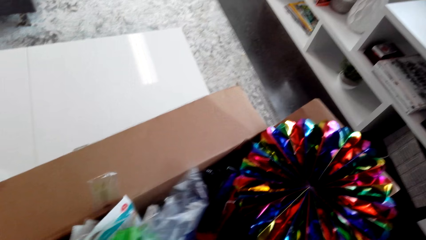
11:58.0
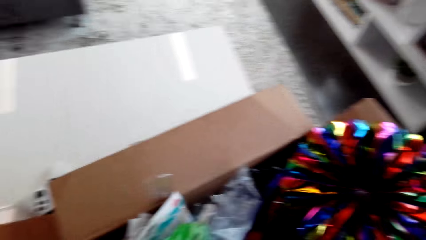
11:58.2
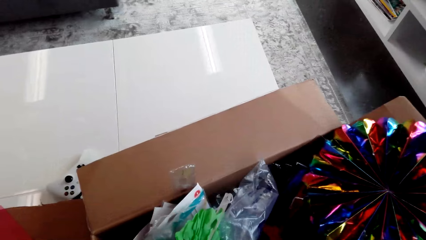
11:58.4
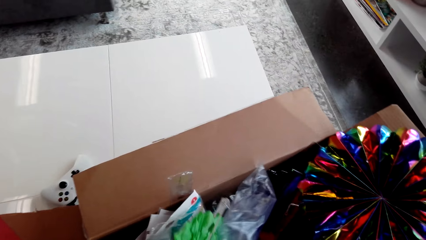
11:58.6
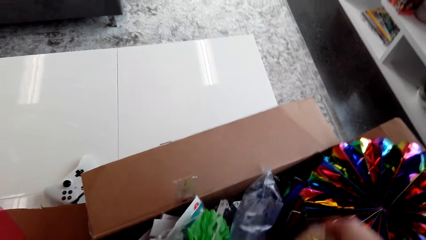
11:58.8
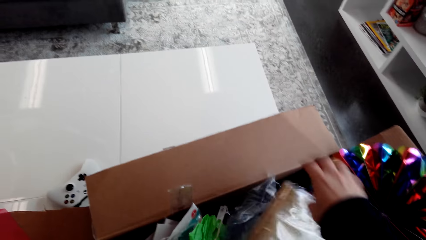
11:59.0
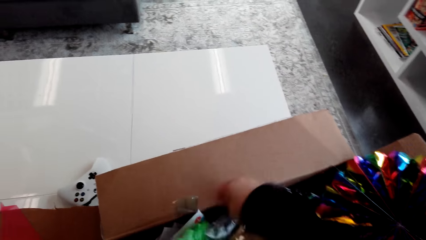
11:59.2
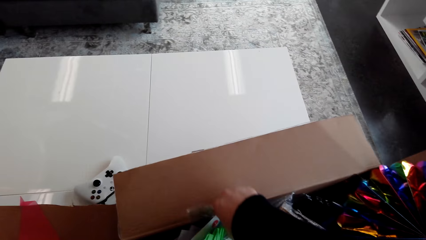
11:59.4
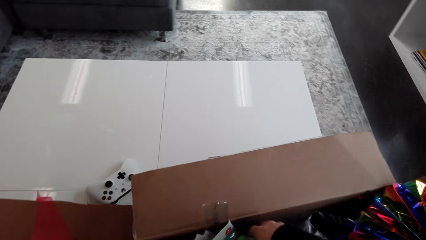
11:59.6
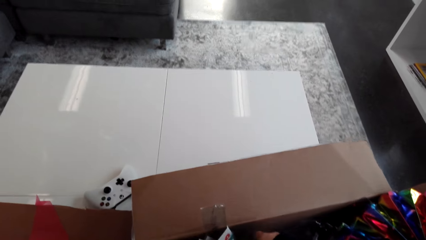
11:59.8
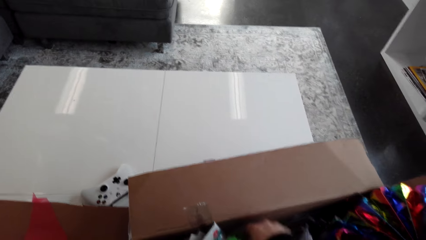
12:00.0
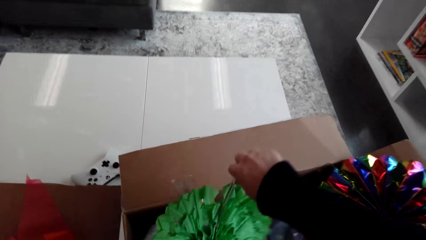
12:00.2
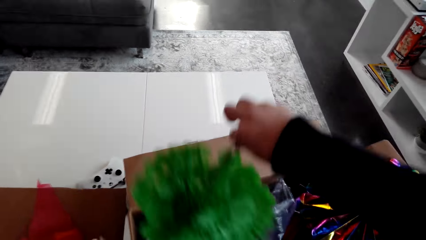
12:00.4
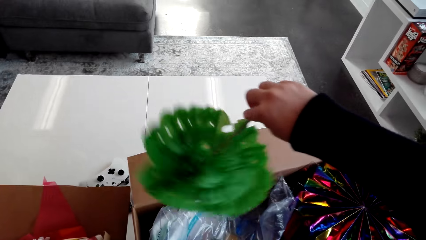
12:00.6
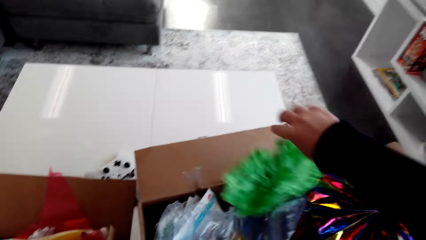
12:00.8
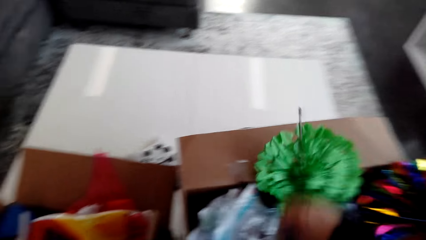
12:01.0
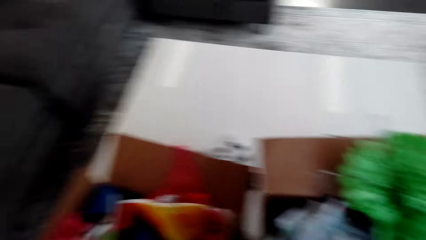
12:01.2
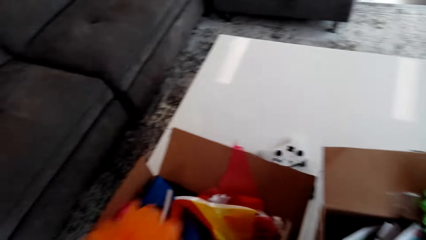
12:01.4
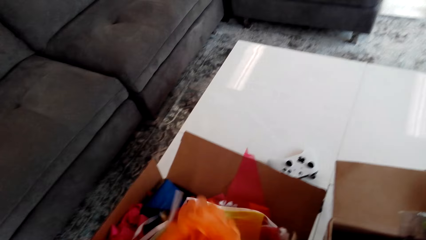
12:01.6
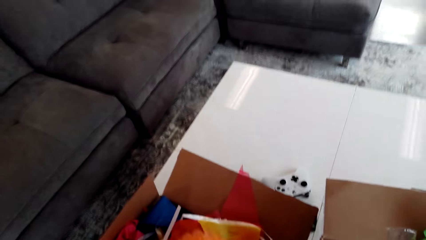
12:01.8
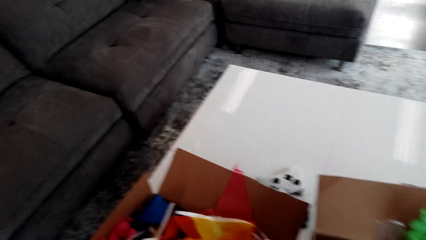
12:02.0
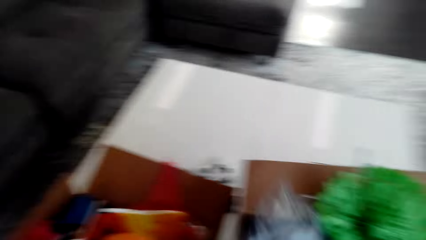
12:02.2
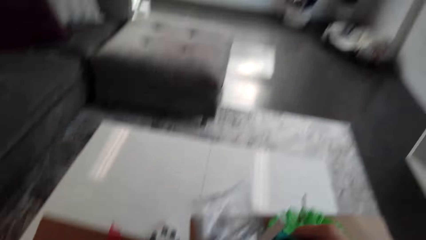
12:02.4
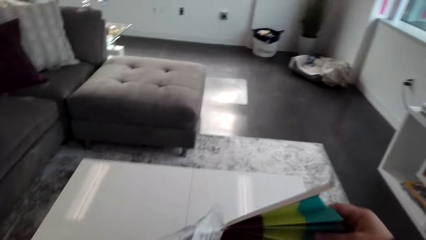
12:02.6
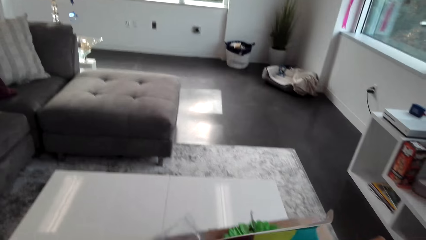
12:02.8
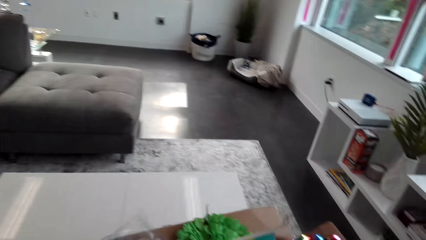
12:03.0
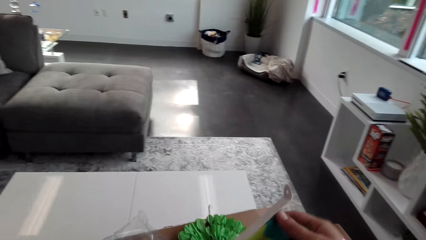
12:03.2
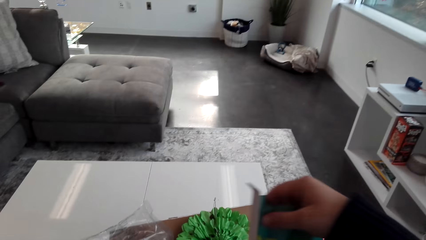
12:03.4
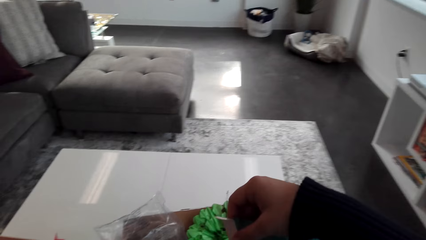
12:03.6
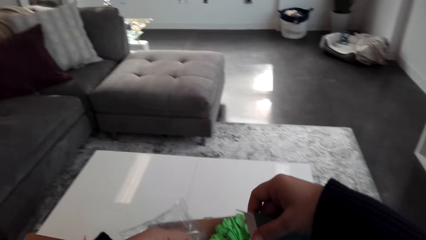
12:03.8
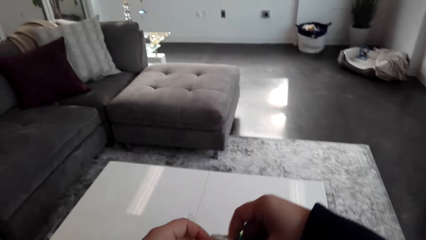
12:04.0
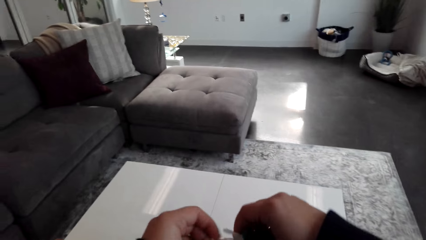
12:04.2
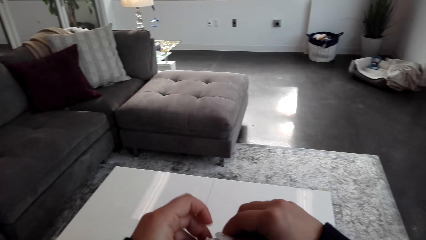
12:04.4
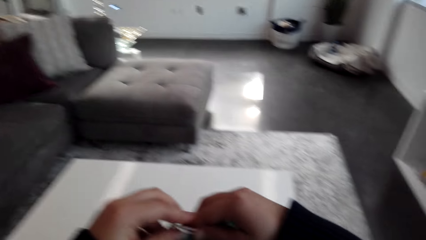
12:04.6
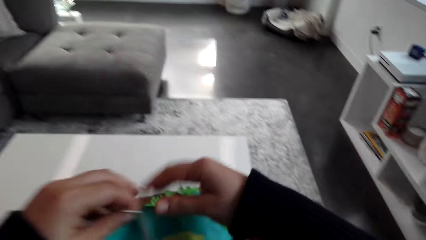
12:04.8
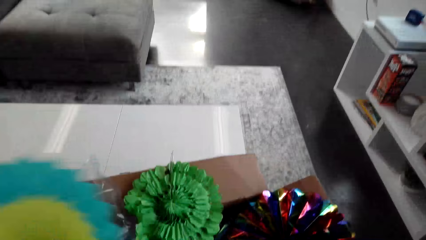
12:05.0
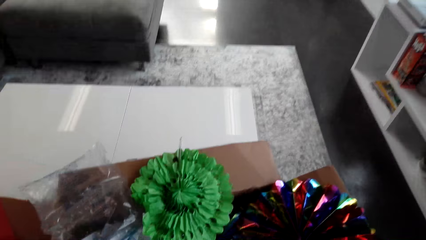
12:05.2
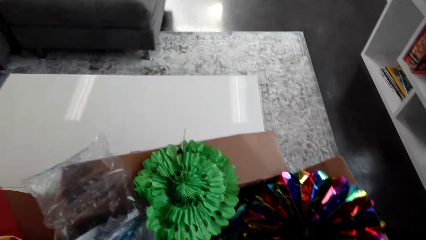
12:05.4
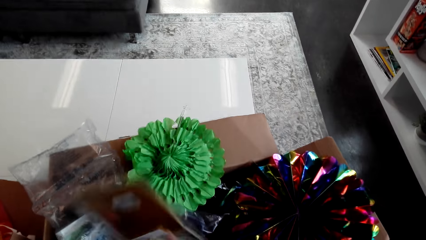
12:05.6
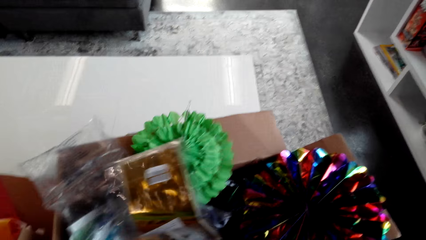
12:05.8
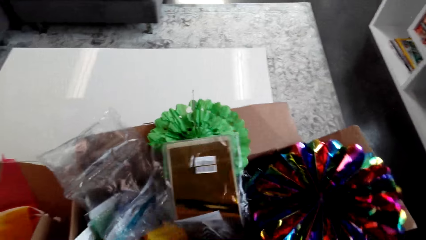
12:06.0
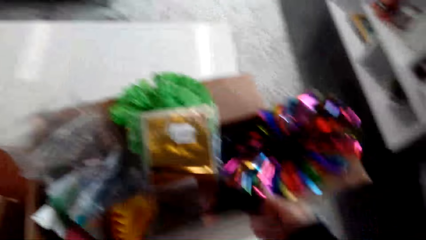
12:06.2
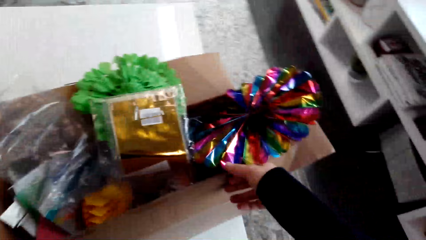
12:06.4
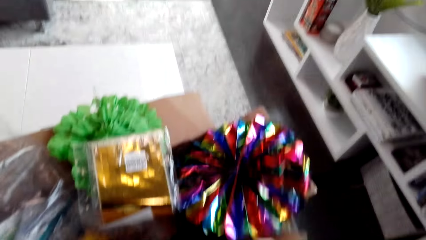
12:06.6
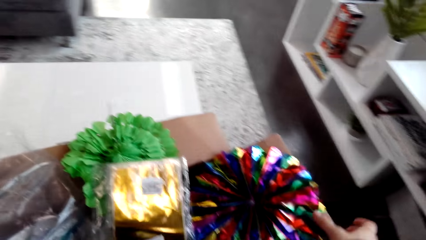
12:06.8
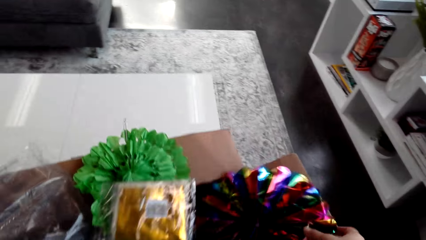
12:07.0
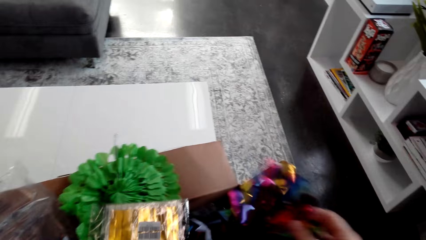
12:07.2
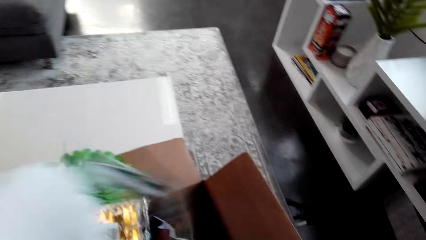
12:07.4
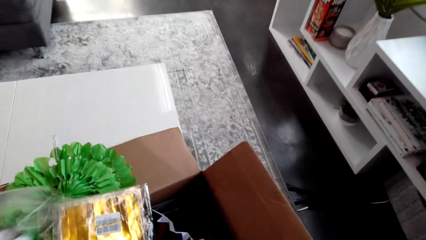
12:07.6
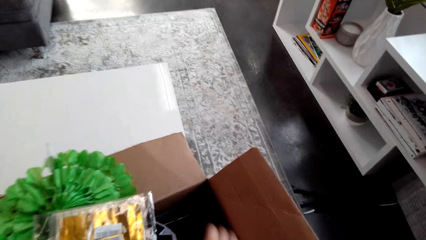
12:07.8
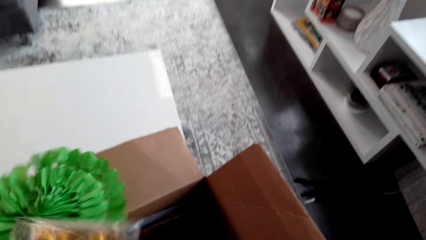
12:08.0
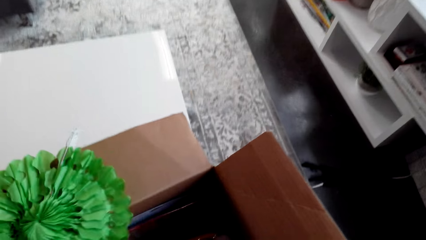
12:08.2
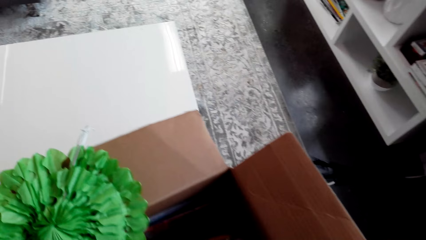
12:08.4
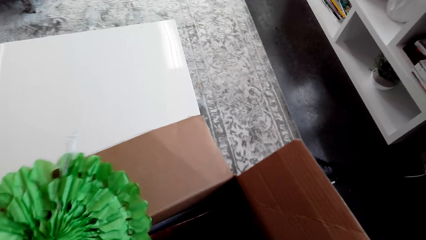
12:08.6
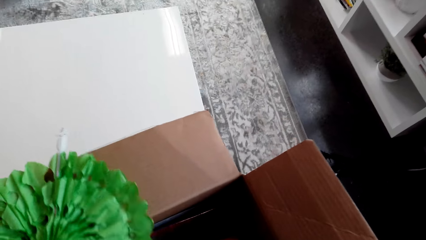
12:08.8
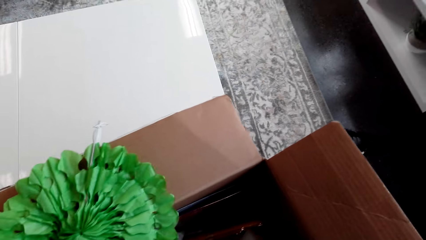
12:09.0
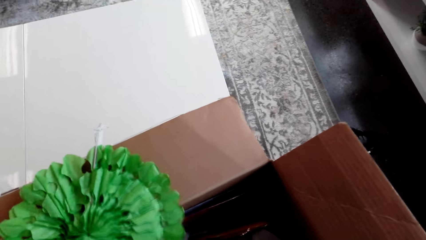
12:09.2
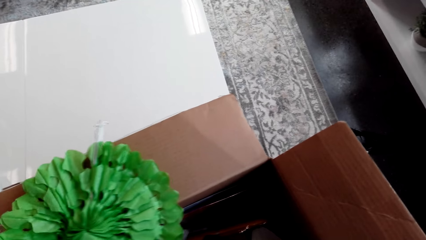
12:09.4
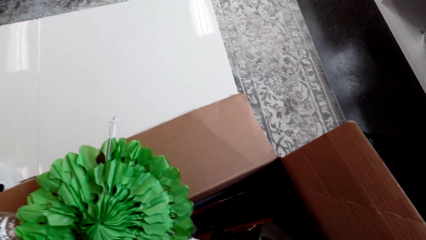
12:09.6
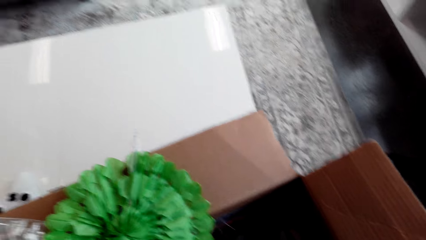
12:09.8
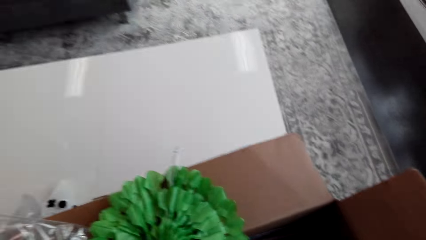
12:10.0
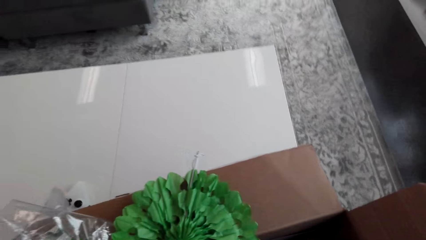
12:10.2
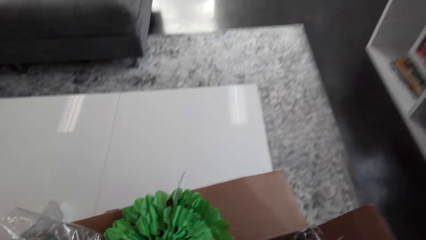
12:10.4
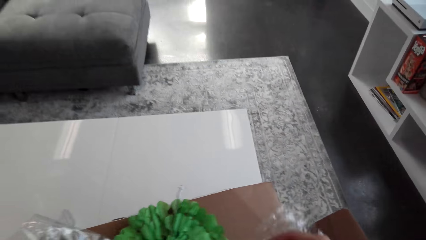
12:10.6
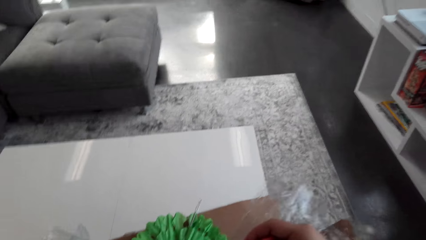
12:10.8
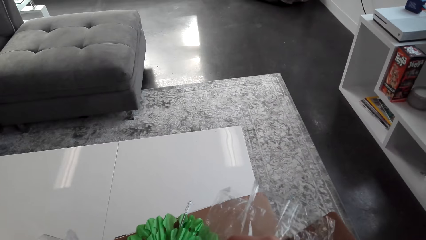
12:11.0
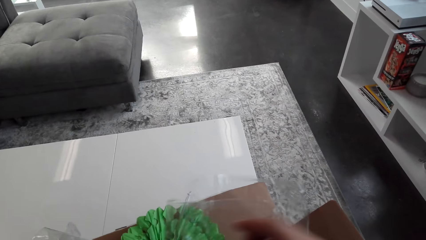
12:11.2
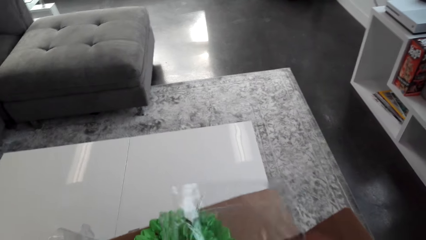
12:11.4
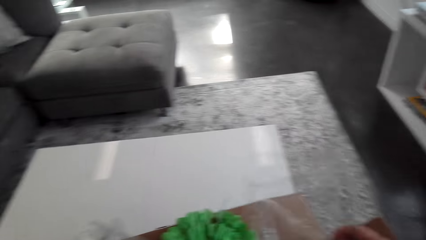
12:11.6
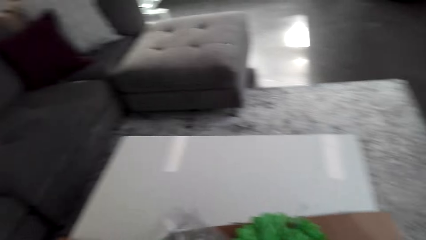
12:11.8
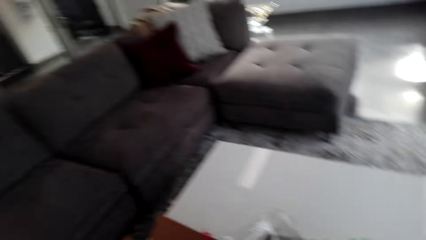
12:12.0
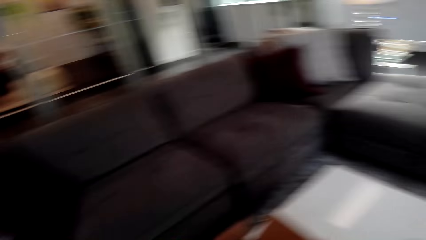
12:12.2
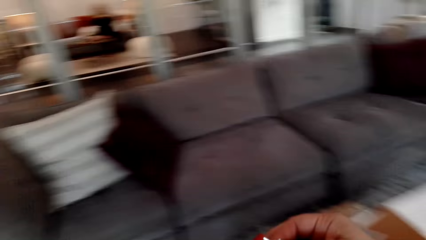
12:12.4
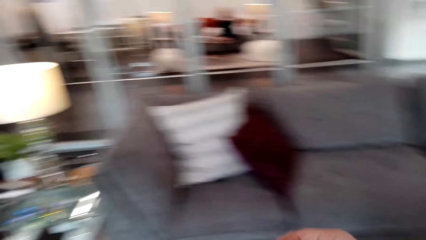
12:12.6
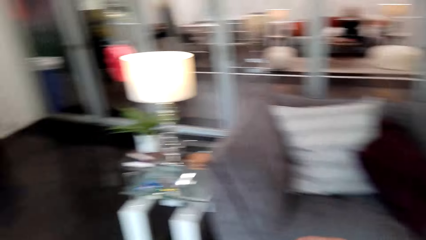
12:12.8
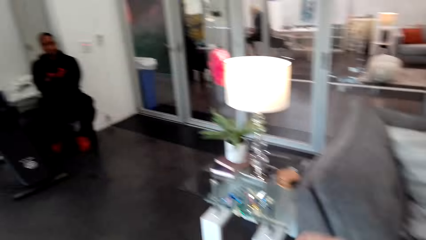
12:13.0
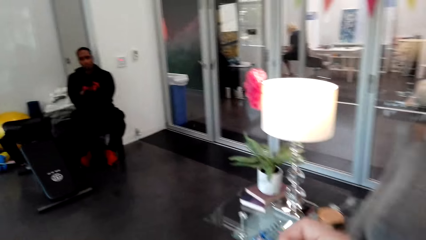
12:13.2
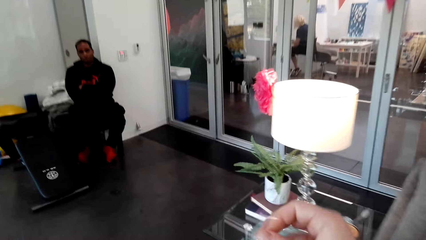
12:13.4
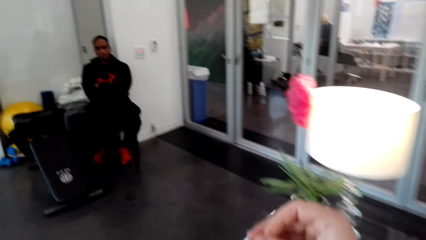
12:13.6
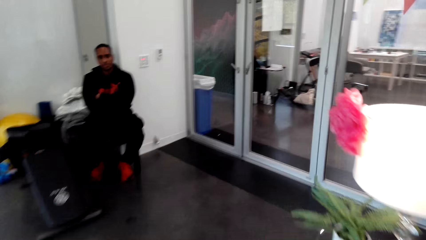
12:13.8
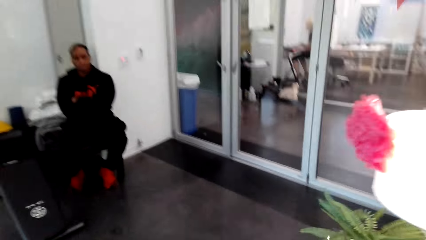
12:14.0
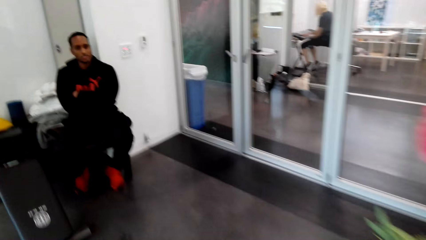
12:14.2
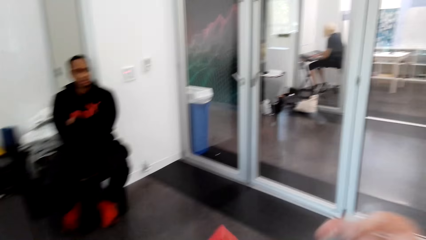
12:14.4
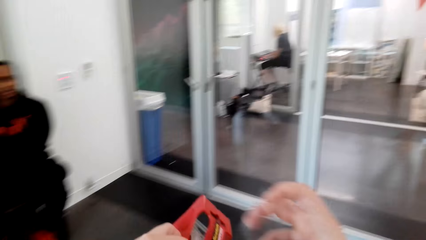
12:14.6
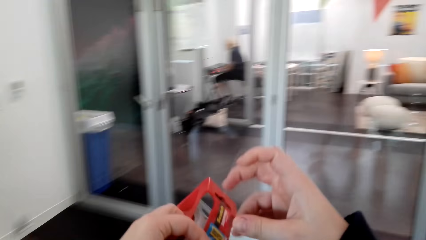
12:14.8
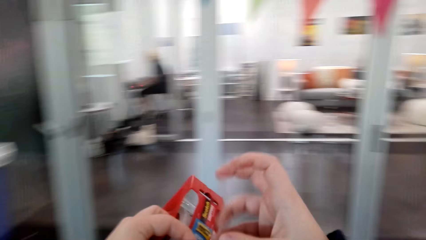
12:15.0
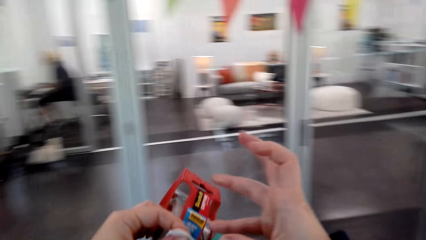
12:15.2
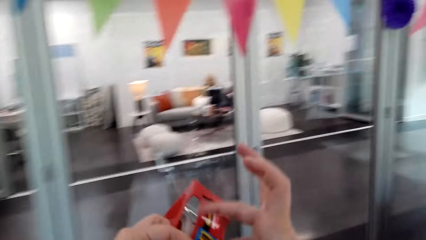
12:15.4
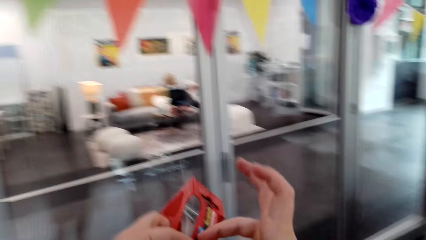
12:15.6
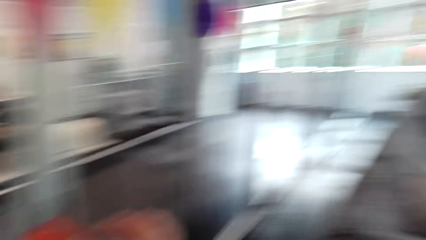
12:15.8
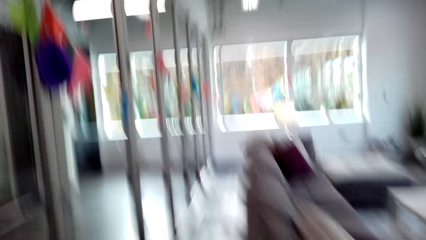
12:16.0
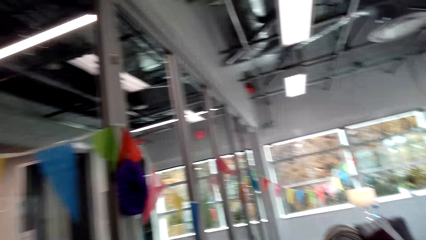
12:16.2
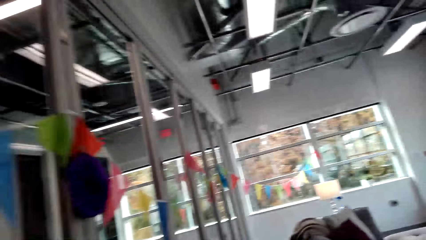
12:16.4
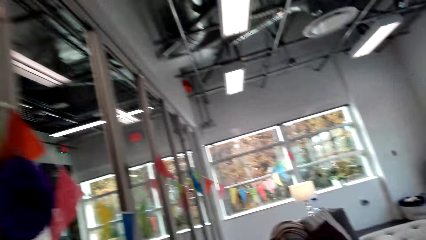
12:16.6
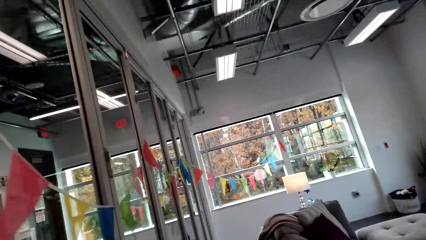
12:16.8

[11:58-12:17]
The camera wearer selects the ribbons. They pick the ribbon. They look for something in the box. They move around the room.
